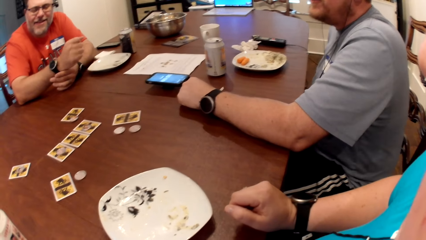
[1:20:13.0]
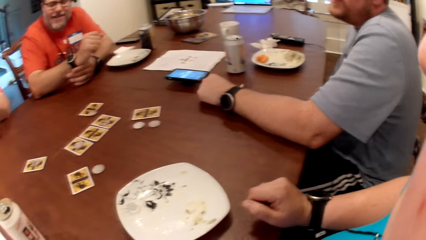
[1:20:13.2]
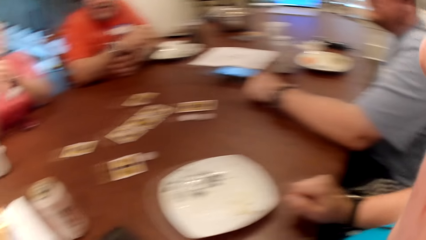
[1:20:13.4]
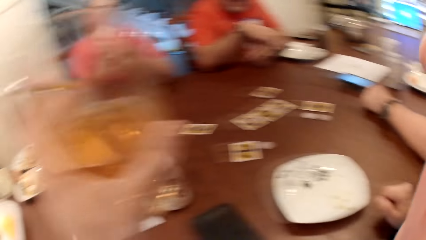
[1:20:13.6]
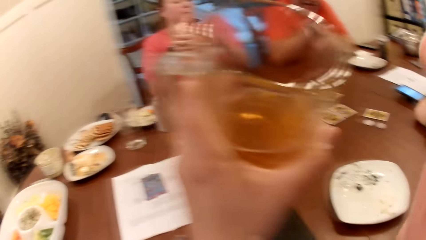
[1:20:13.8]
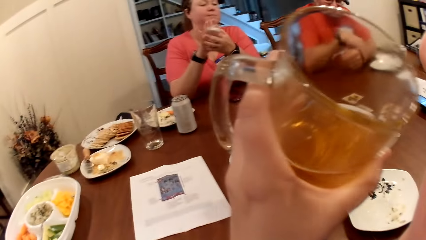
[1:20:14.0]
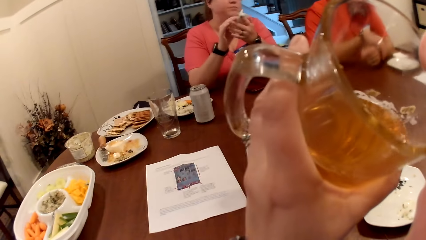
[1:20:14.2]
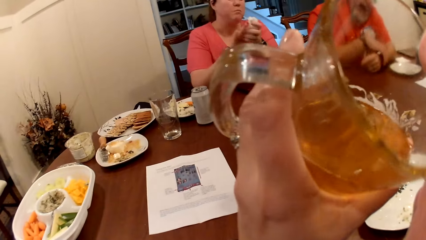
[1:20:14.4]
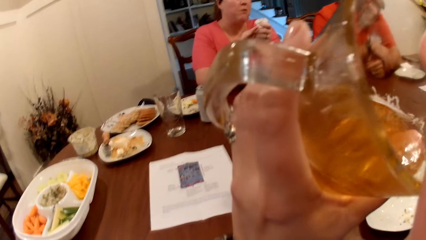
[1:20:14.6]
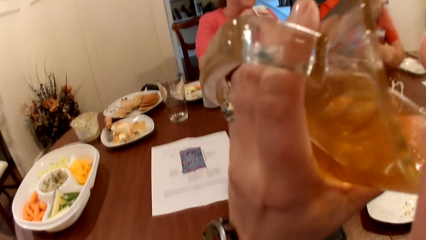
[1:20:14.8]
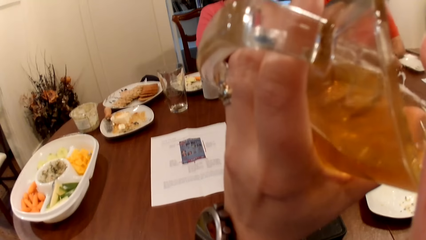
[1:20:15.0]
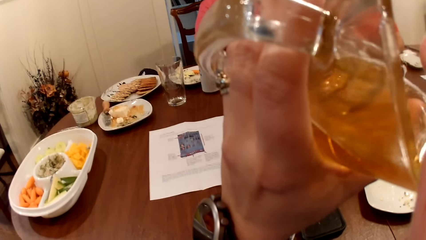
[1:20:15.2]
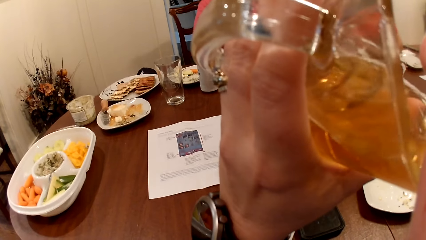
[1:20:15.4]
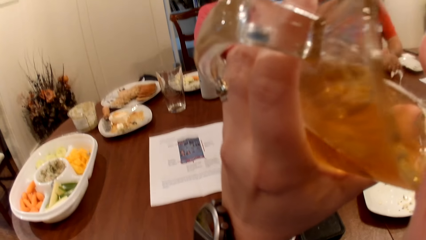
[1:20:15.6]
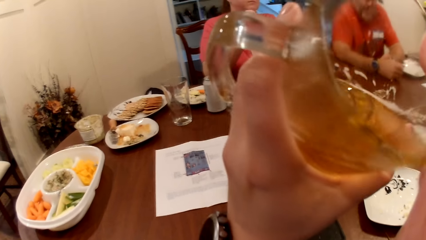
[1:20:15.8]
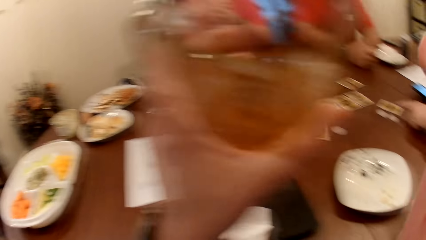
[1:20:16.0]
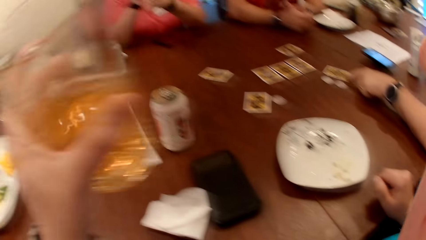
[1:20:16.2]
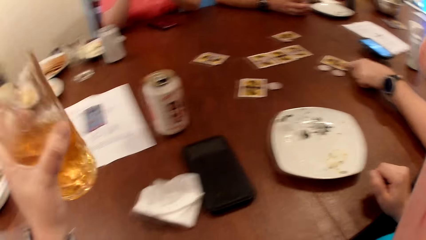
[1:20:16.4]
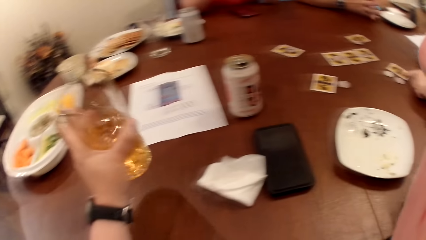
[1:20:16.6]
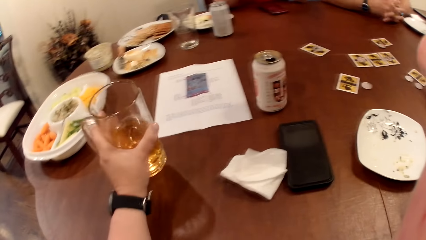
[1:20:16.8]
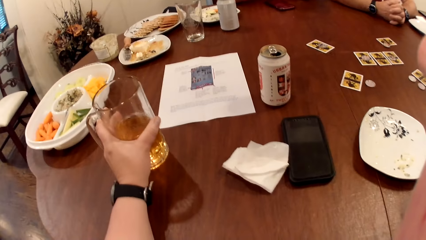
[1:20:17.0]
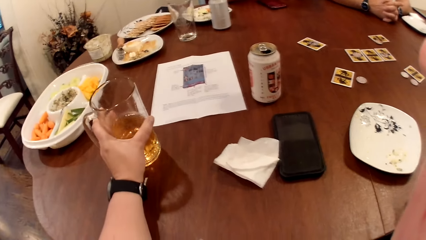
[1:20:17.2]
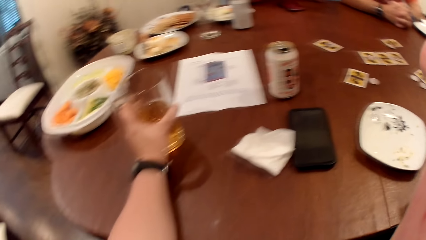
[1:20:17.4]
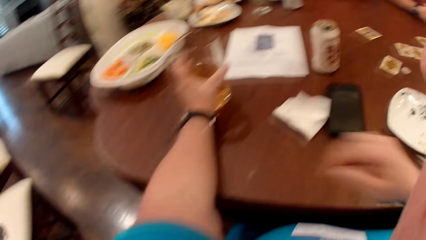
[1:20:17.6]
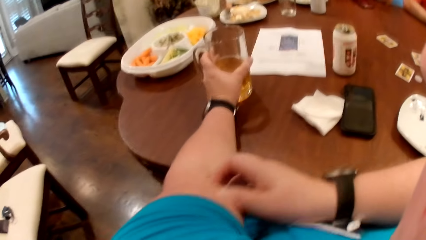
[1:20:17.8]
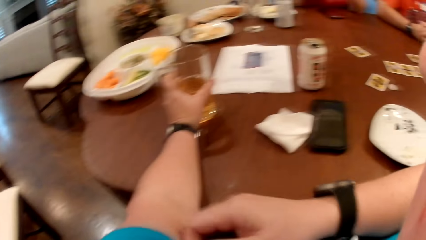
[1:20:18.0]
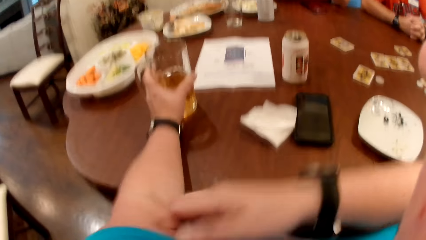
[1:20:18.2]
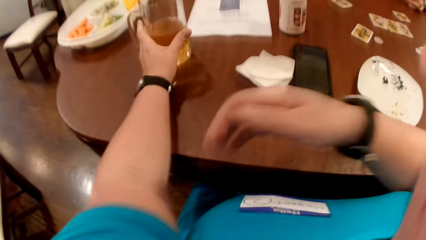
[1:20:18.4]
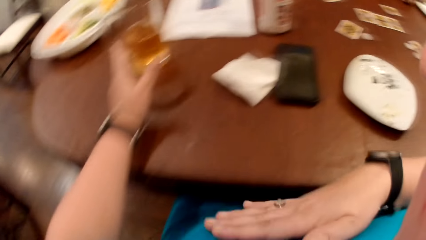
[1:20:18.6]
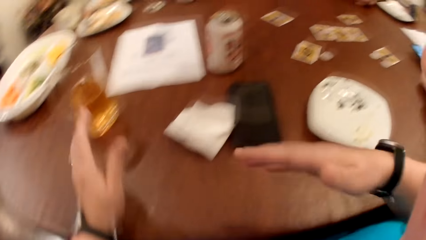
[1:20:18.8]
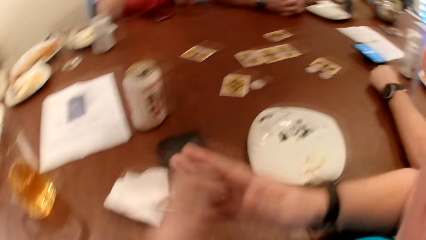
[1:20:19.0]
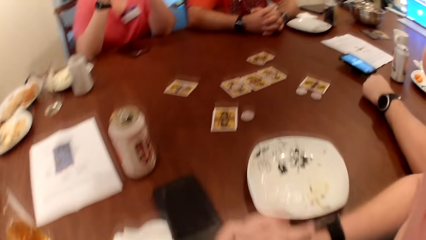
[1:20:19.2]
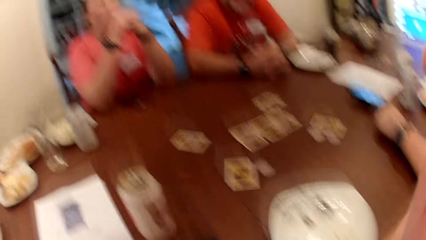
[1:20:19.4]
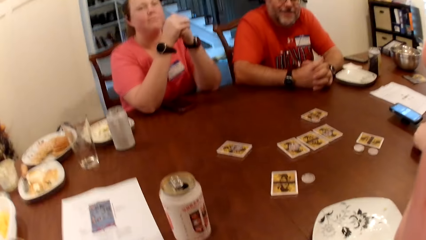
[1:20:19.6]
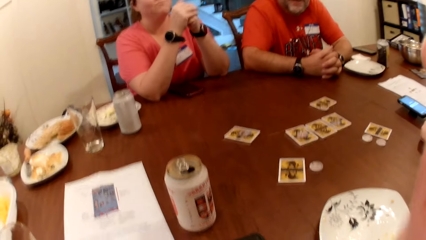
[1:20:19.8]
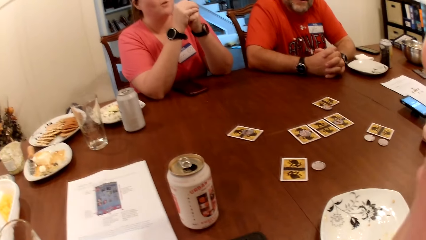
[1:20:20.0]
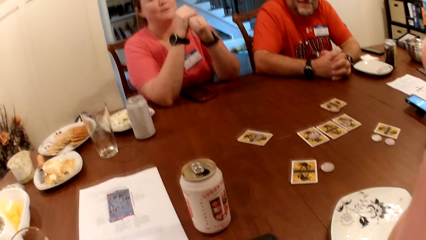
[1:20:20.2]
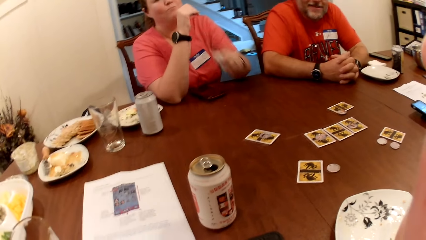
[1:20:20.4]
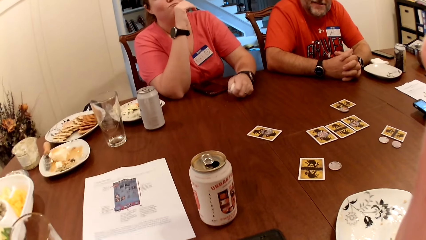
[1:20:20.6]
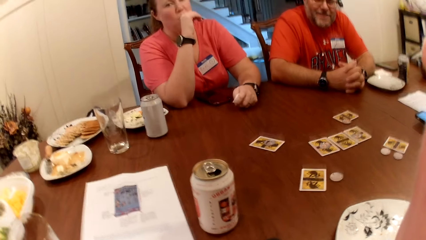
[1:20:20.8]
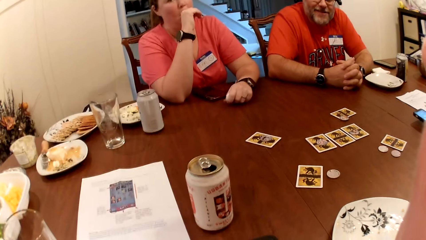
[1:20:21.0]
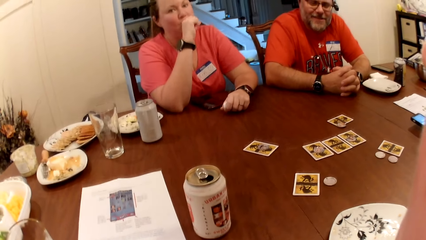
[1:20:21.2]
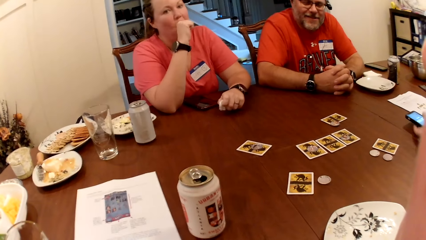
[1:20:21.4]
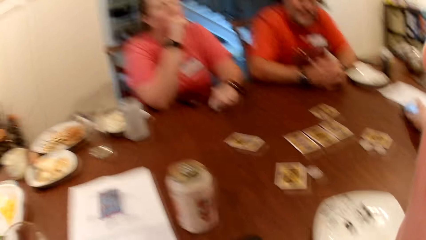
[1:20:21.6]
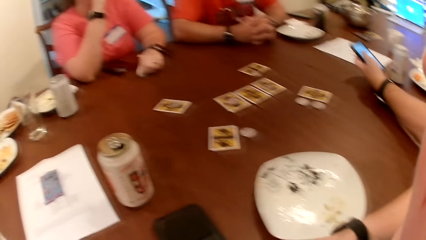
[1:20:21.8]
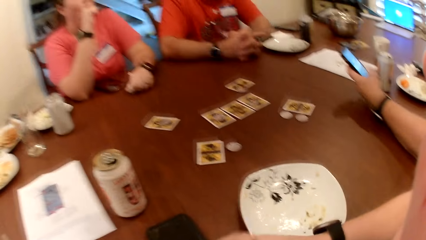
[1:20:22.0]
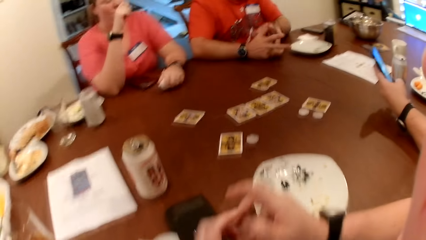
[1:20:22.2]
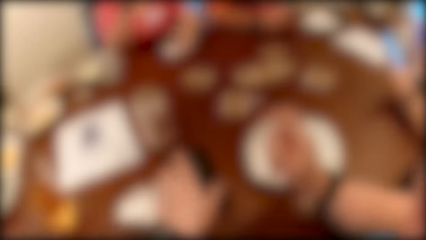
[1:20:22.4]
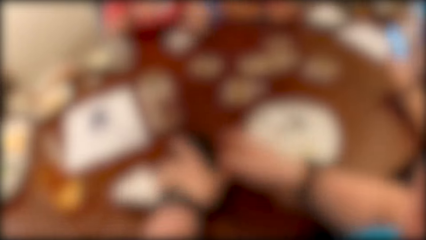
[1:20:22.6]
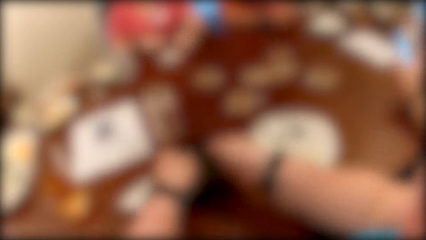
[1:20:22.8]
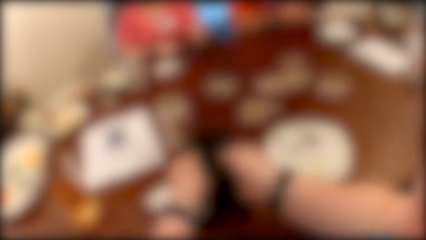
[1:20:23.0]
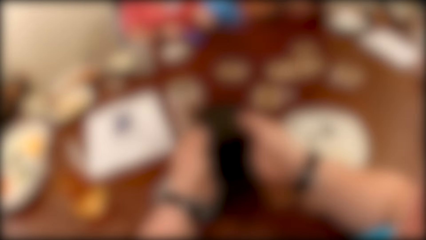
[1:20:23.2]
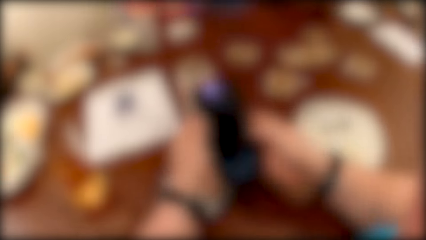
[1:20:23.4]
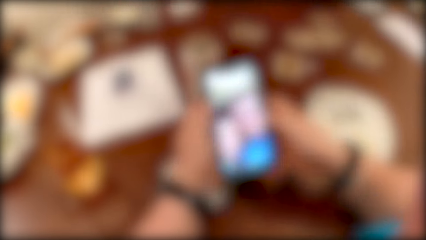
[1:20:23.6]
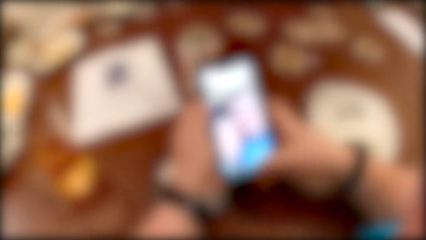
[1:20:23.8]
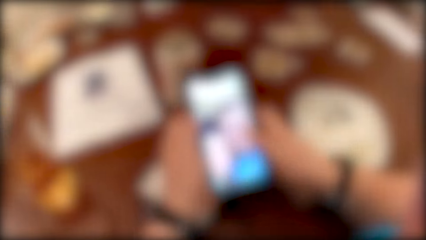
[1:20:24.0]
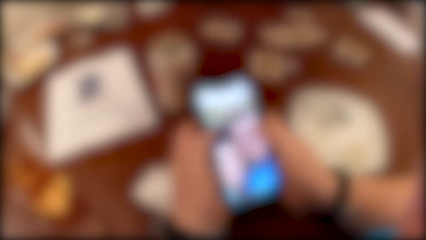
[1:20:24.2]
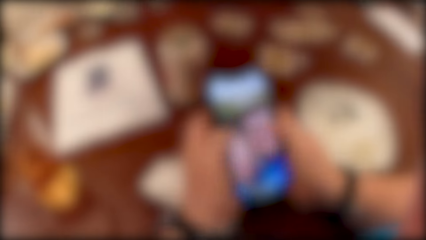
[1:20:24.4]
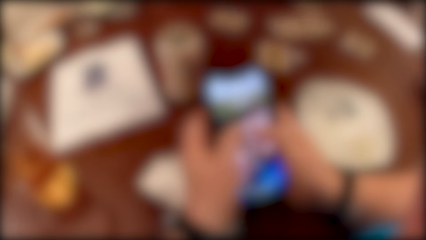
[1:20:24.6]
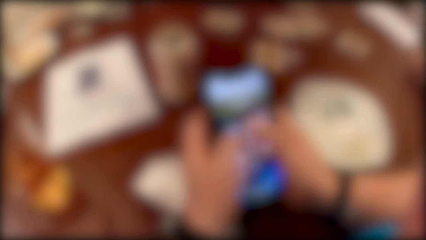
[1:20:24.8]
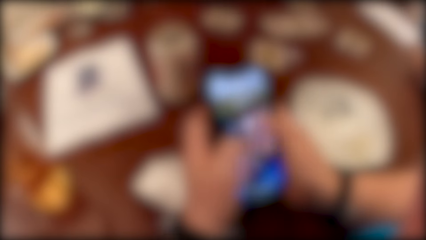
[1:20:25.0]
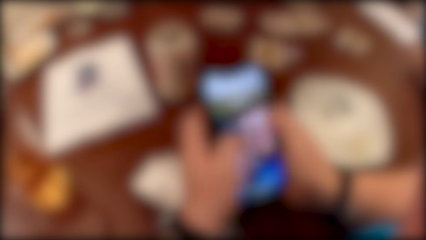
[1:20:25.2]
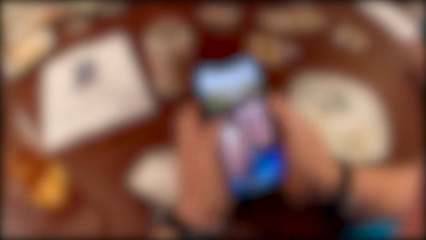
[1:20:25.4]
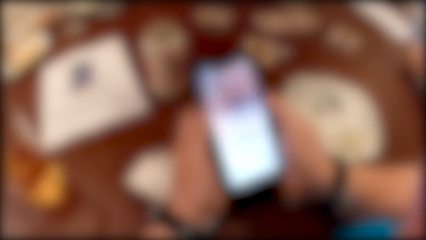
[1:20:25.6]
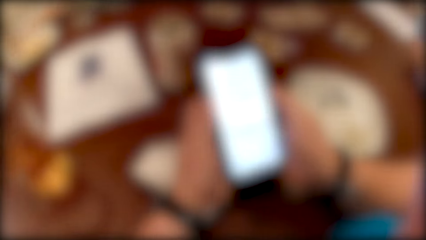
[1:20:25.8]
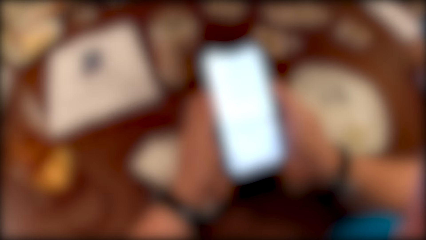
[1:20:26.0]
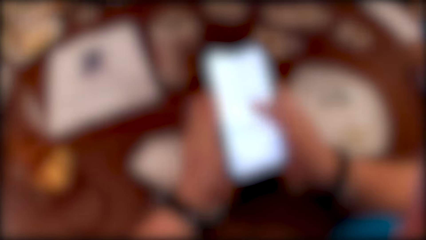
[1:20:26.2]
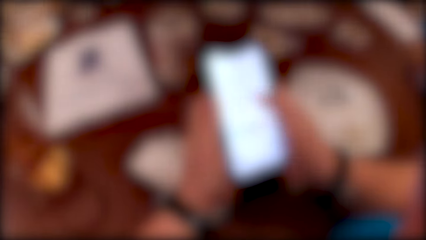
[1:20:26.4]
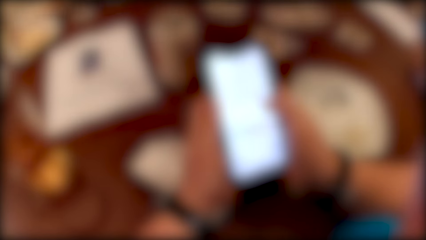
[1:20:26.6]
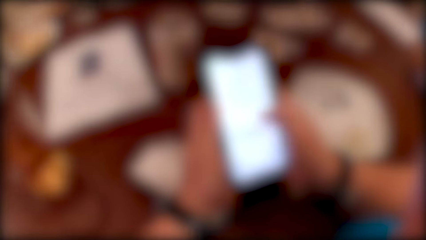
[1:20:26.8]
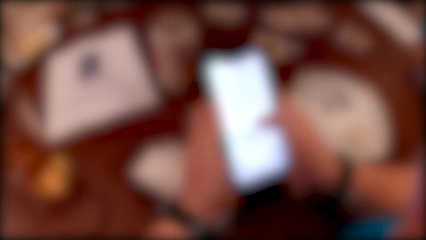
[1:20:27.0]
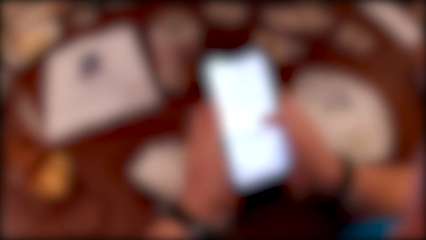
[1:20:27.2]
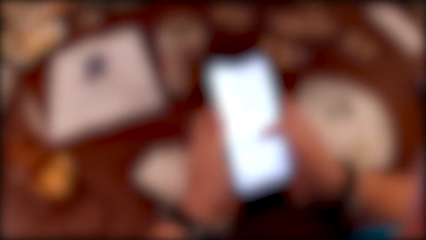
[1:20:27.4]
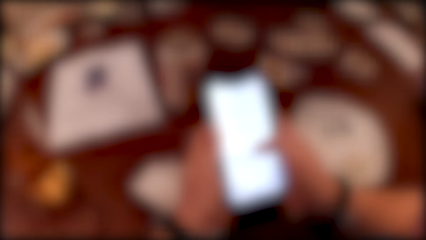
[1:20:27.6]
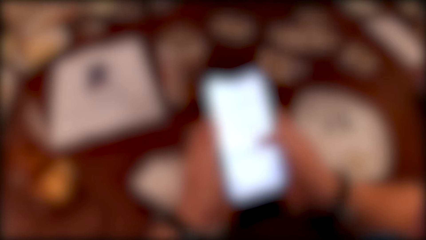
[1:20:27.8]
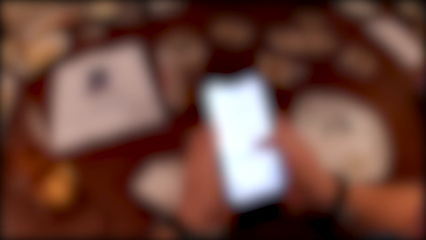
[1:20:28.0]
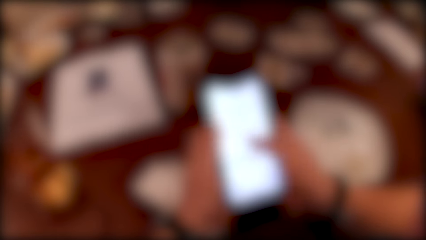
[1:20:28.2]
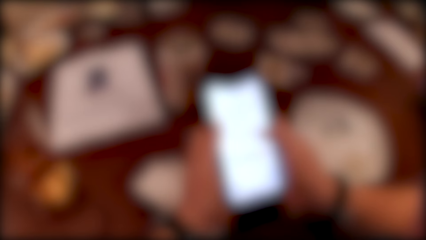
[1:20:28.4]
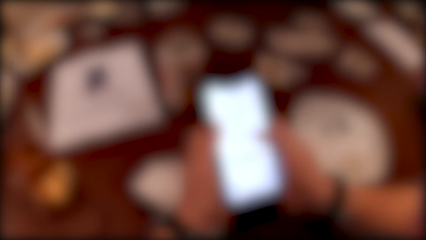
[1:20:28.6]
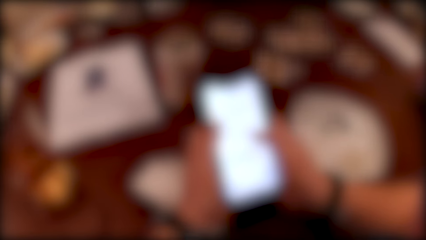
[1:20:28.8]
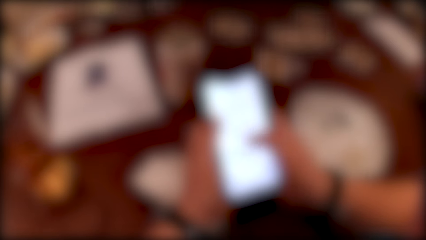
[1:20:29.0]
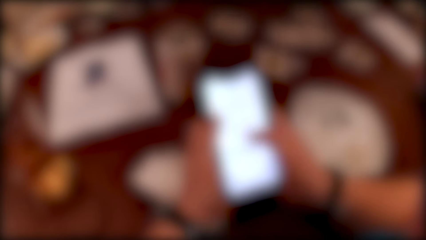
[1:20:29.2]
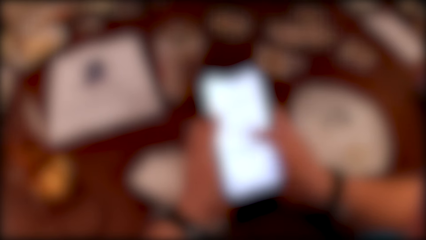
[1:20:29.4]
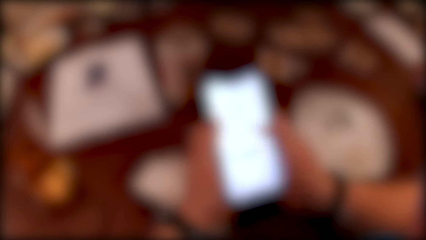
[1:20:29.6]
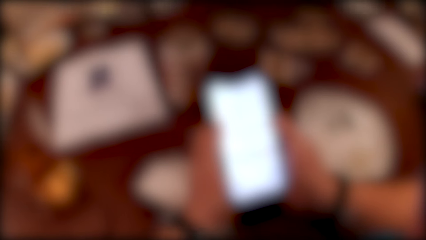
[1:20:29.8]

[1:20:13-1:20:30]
A man moves the hand on the table. The camera wearer drinks from the cup in her left hand. The man touches a card on the table with his left hand. The camera wearer drops the cup on the table with her left hand. She scratches the hand. She moves the hand to the chest. She moves the hands together. A woman holds the hands together, and moves the hand down. The man picks up a phone from the table with his left hand, and uses the phone. The camera wearer picks up a phone from the table with both hands. The woman moves the paper towel on the table with her left hand. The camera wearer operates the phone with both hands.
